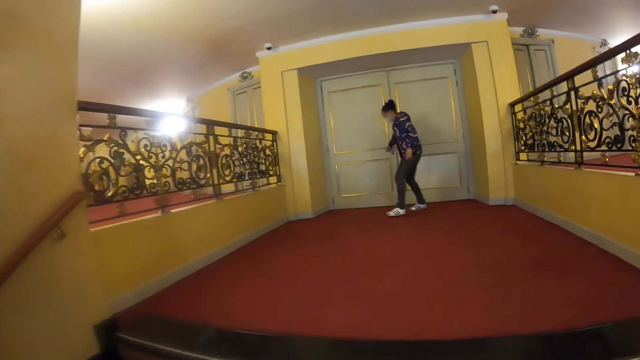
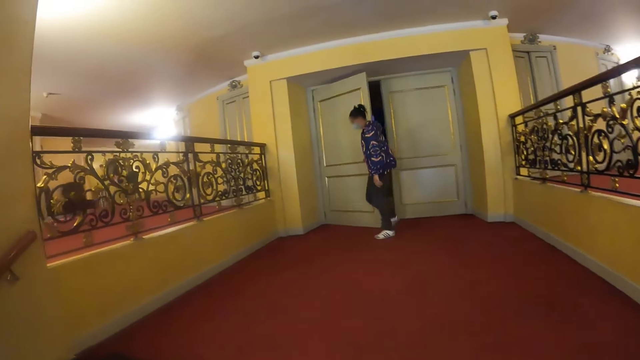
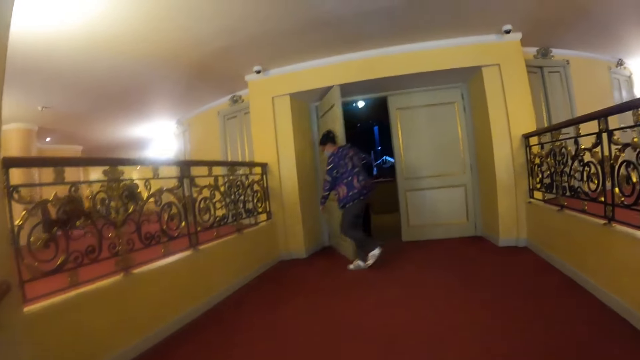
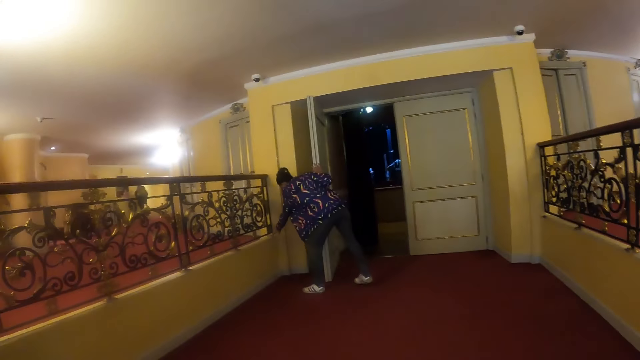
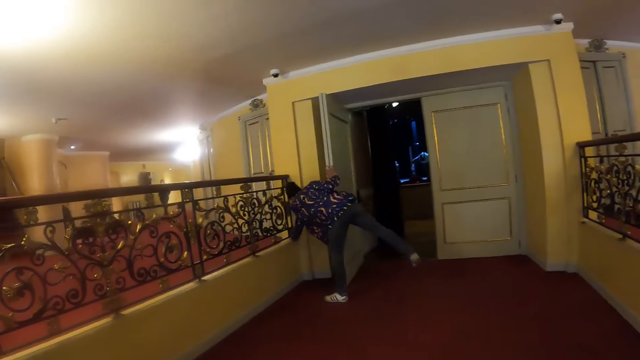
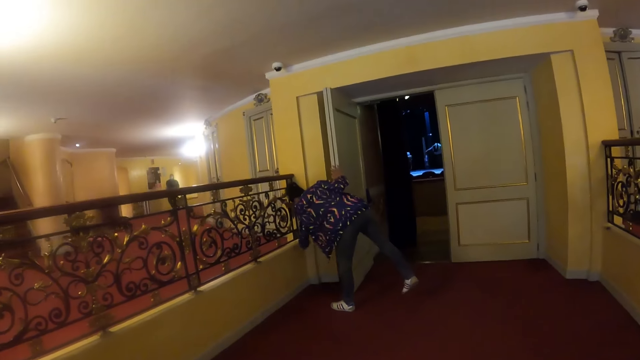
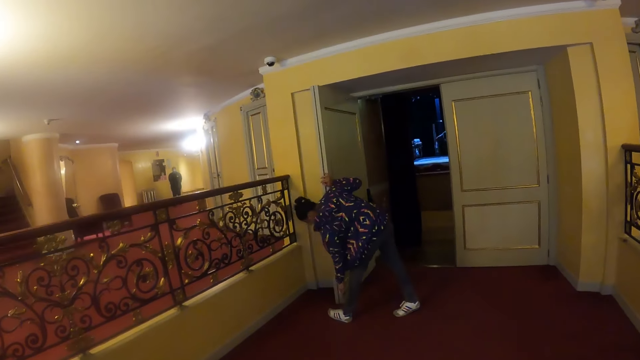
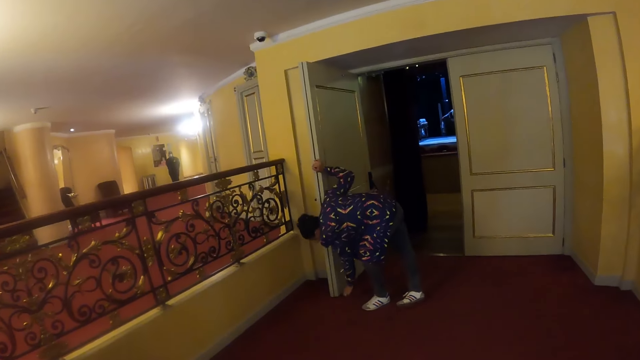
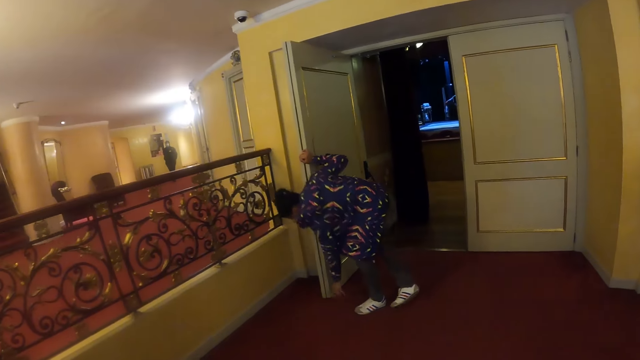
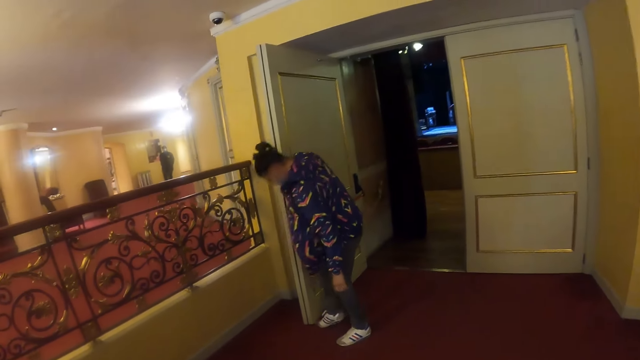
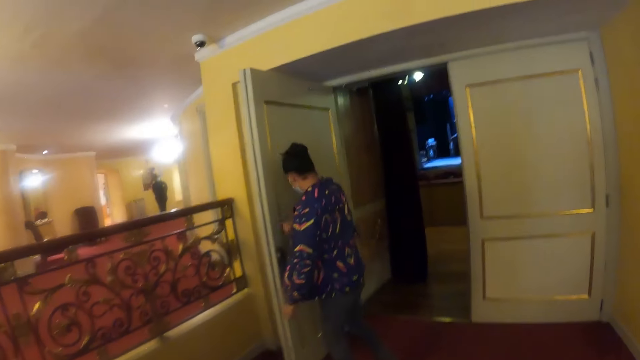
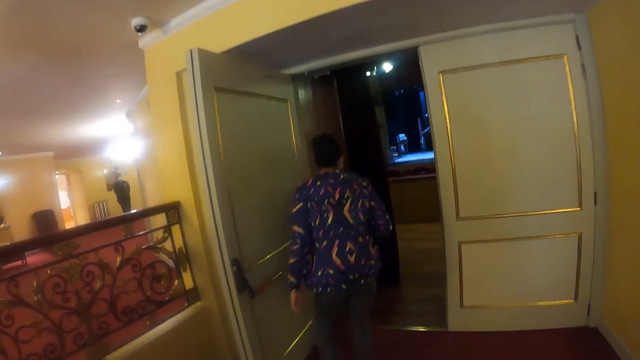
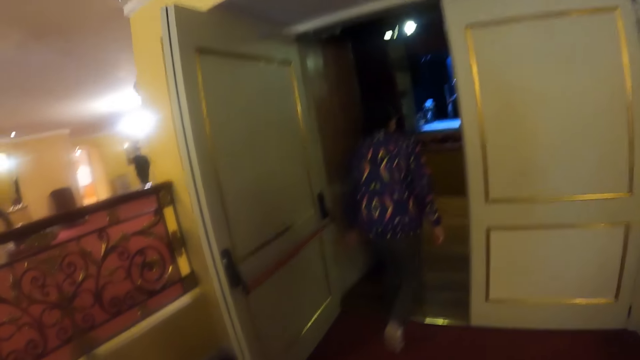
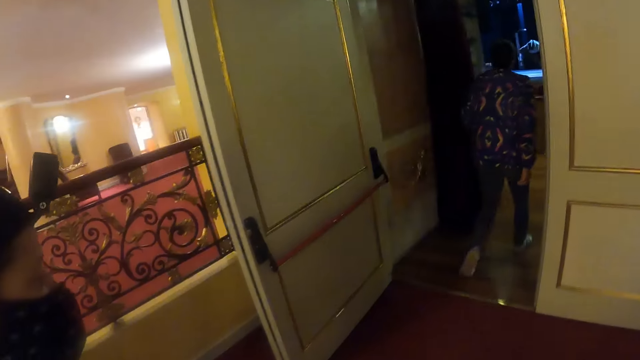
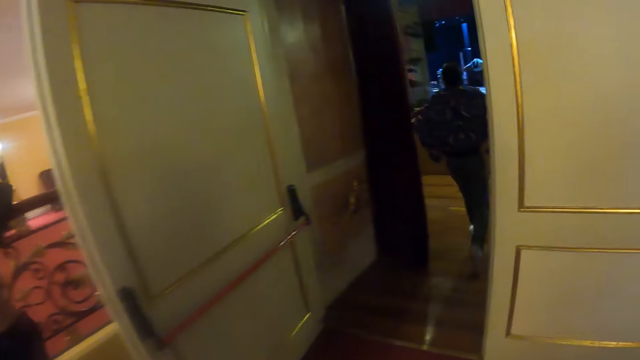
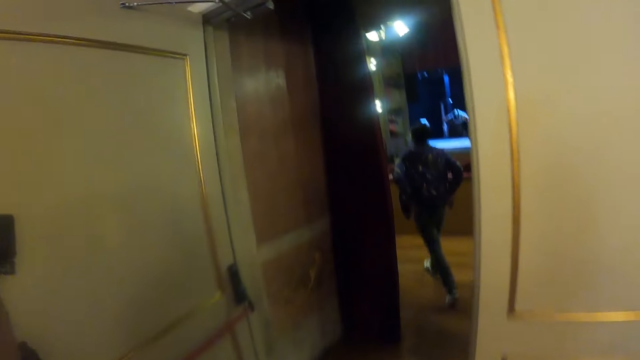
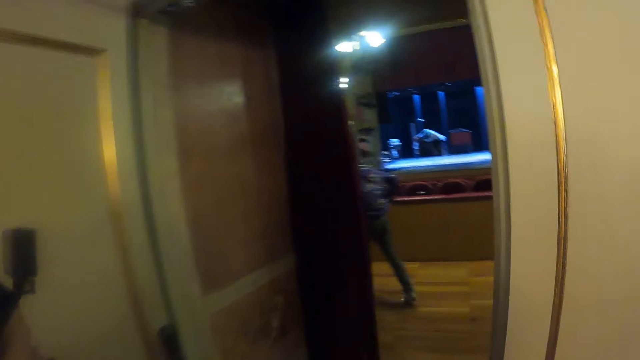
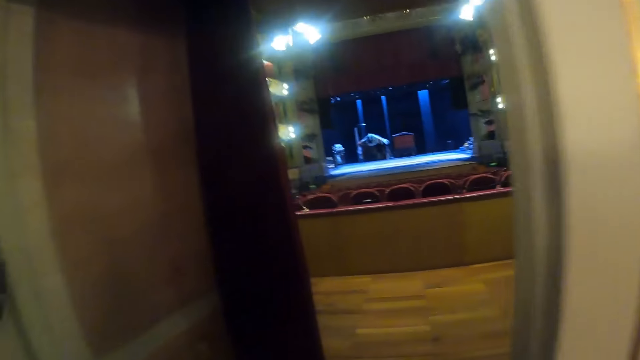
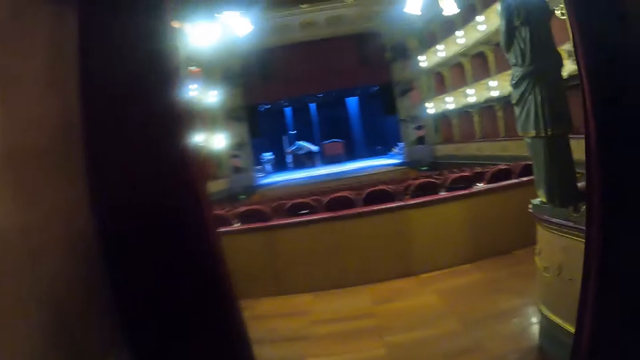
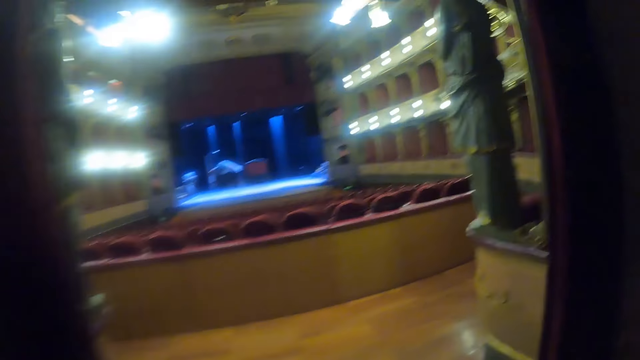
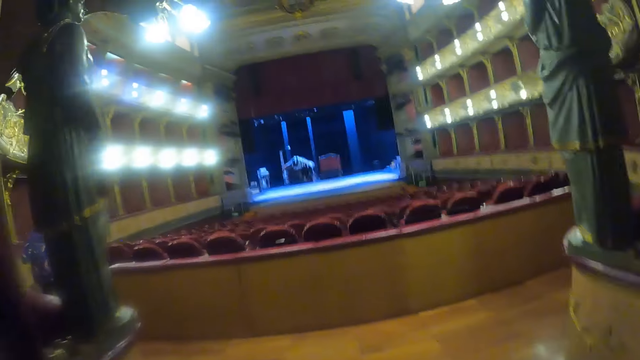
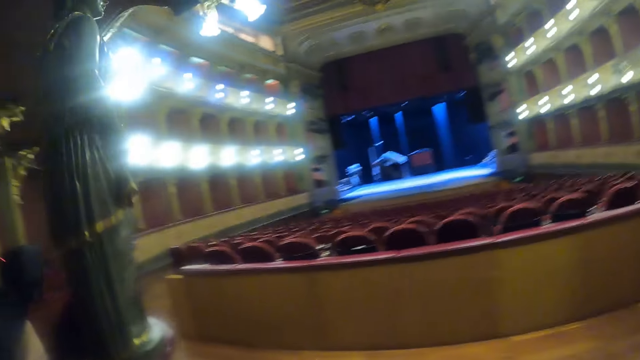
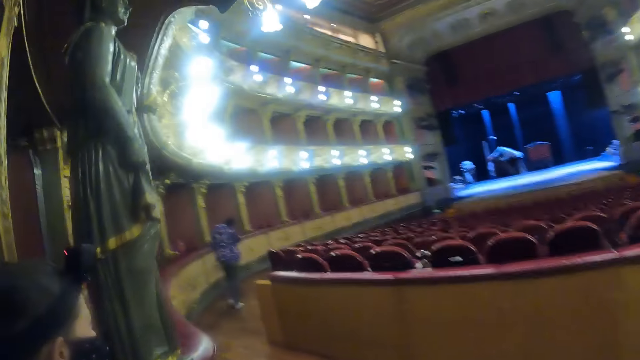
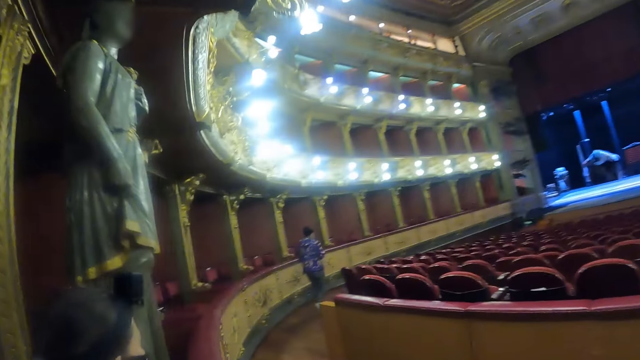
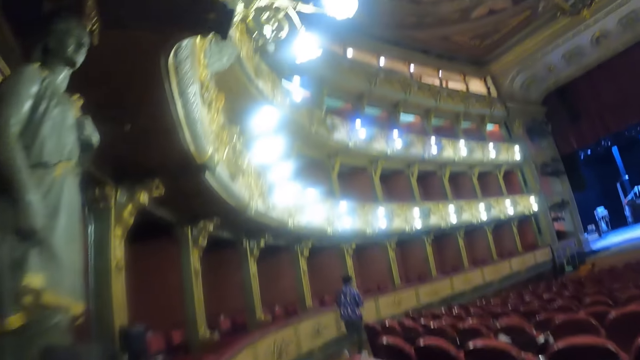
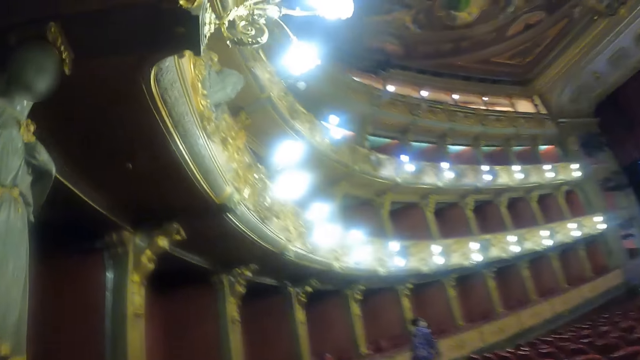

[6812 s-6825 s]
A woman opens the door. The camera wearer walks along the corridor. They put something on the door. The woman walks inside the room. The camera wearer walks inside the room.

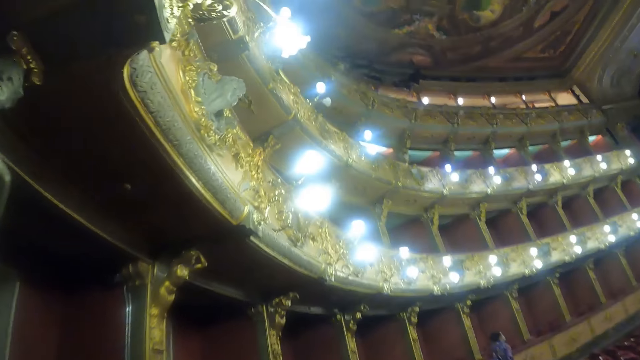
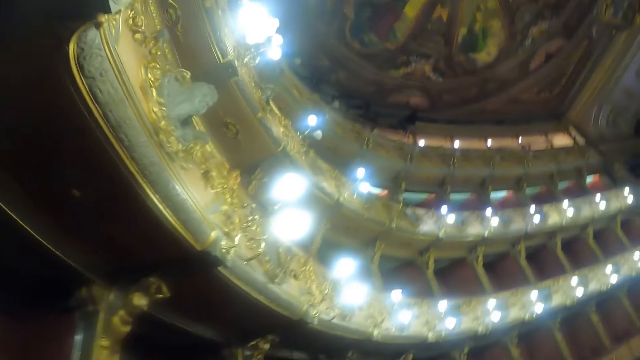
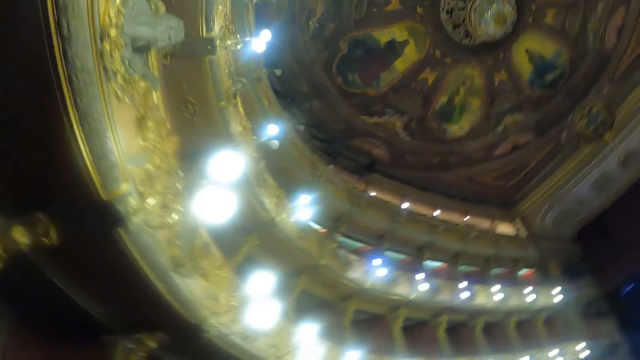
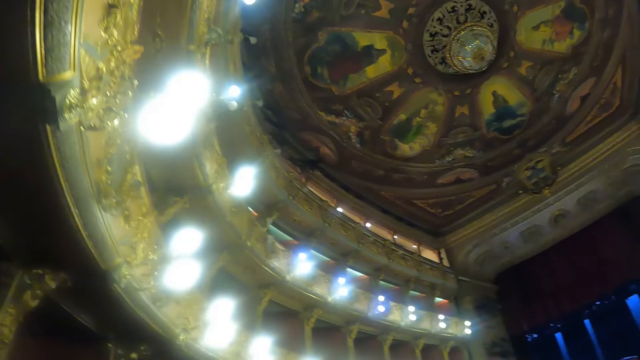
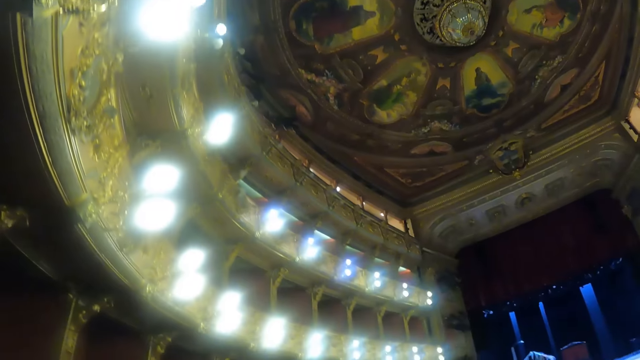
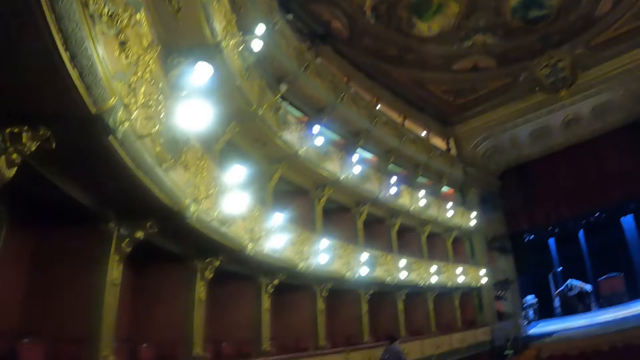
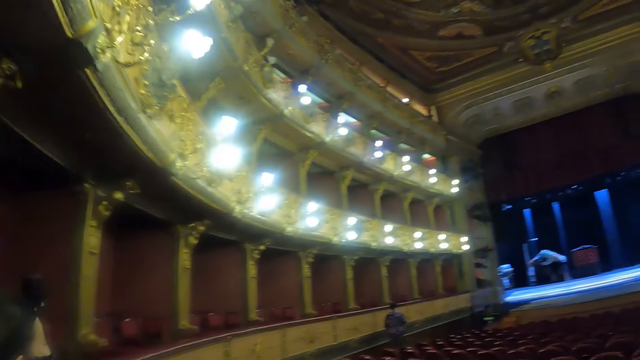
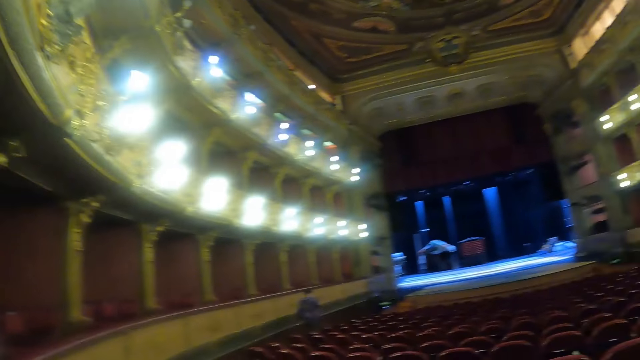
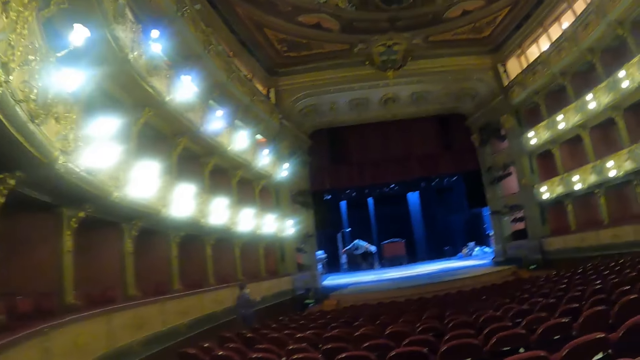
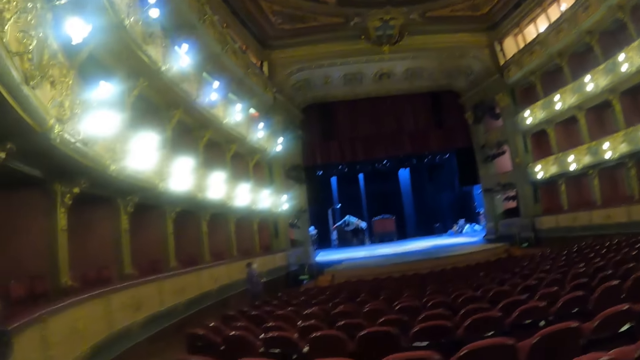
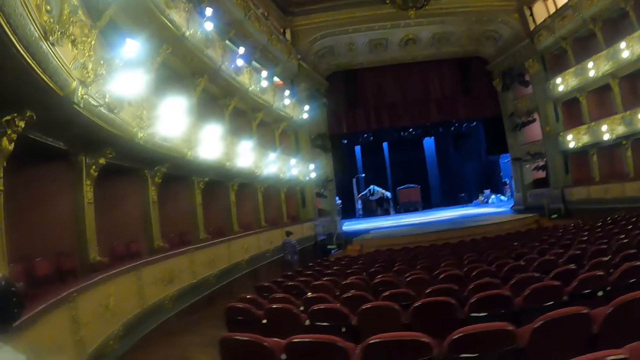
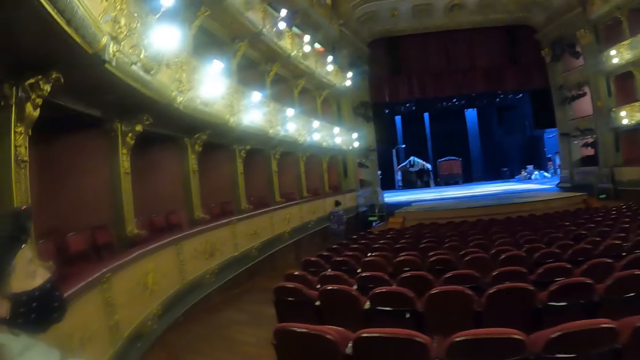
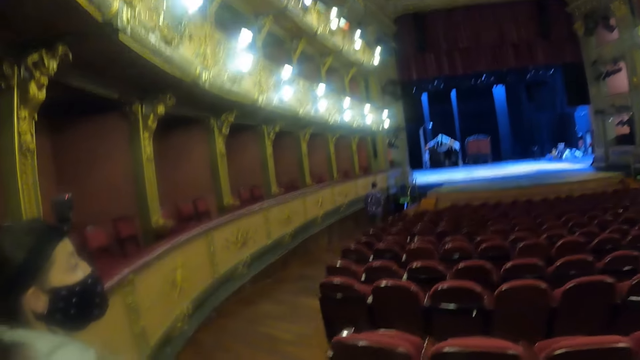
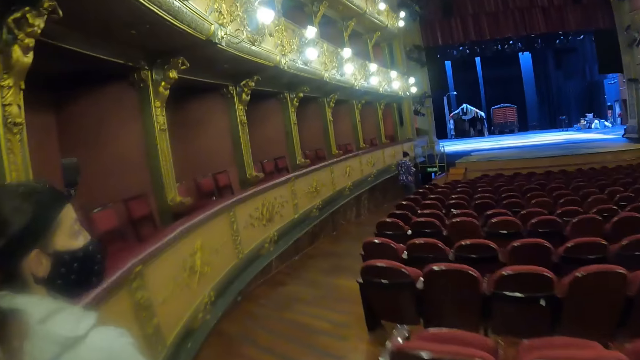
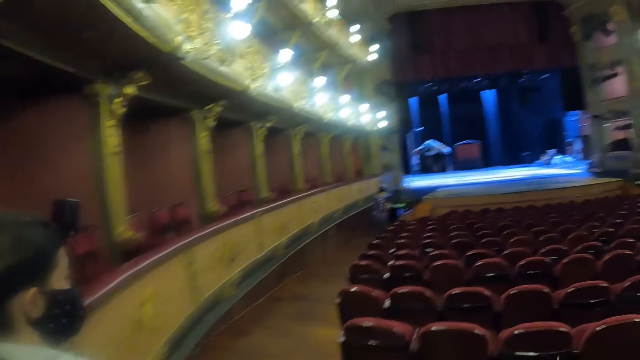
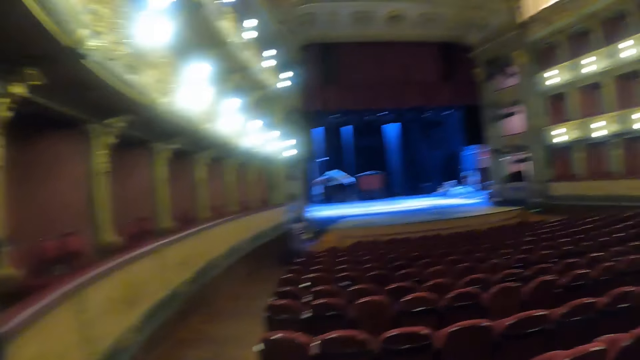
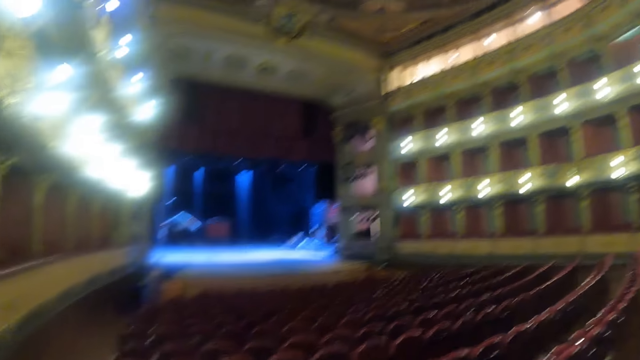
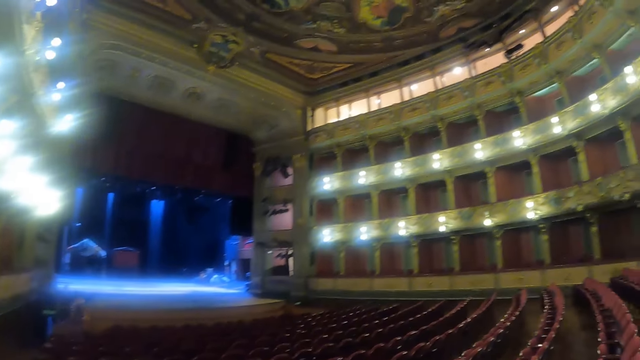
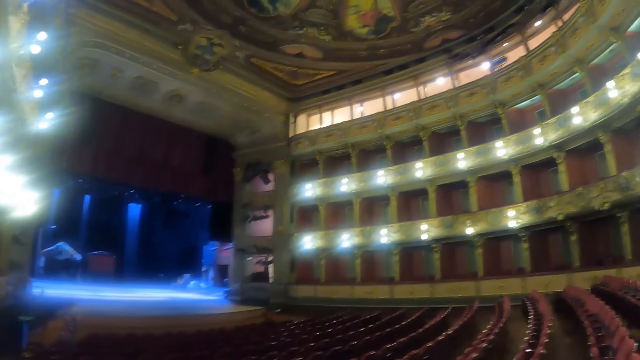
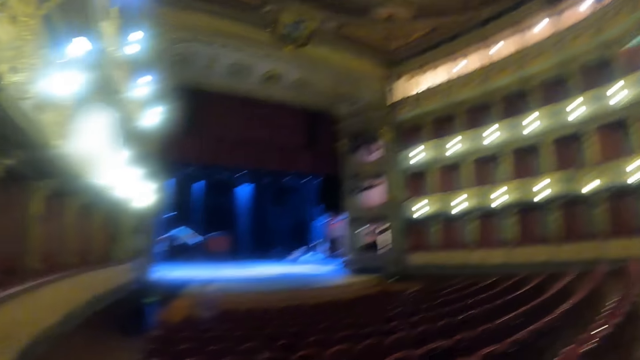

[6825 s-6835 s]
The camera wearer looks around the room. They walk behind a woman.
